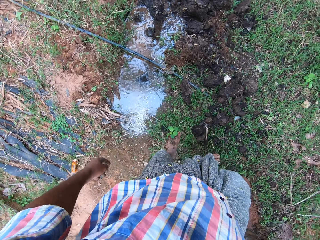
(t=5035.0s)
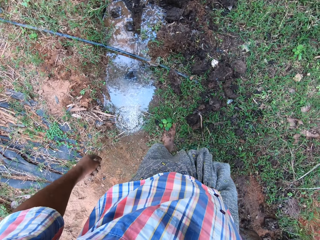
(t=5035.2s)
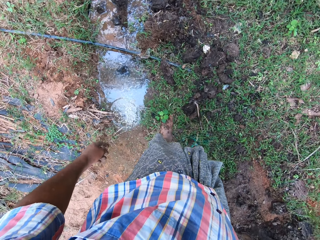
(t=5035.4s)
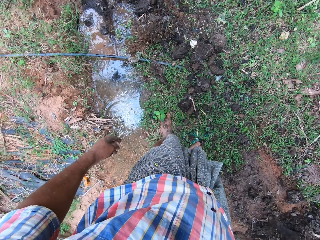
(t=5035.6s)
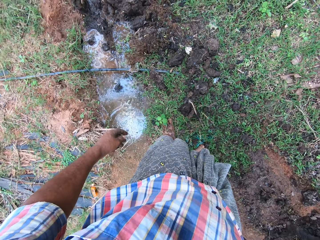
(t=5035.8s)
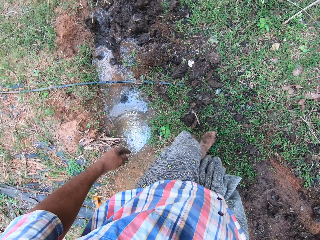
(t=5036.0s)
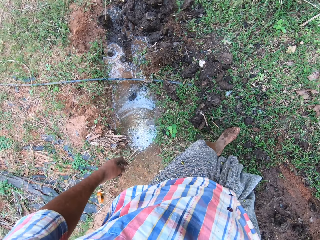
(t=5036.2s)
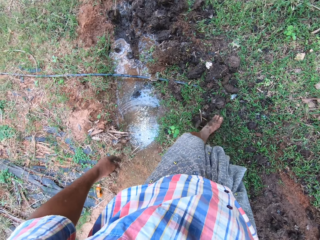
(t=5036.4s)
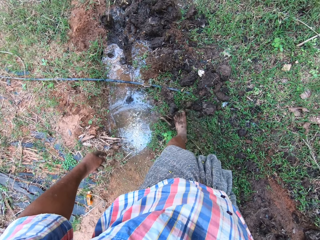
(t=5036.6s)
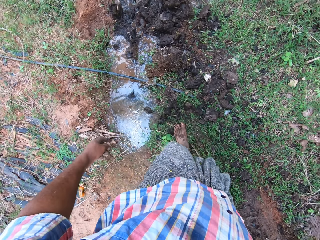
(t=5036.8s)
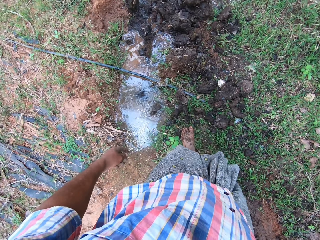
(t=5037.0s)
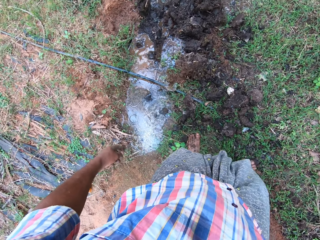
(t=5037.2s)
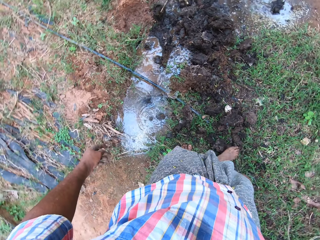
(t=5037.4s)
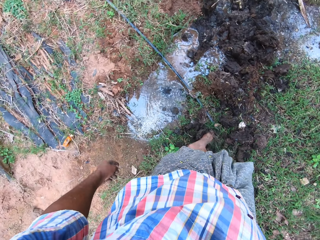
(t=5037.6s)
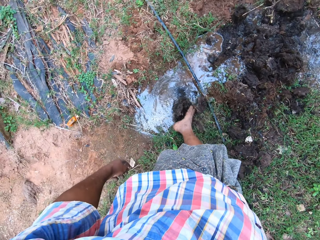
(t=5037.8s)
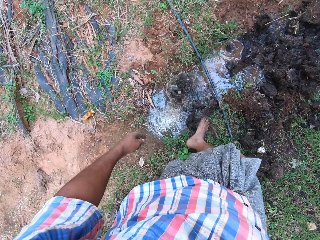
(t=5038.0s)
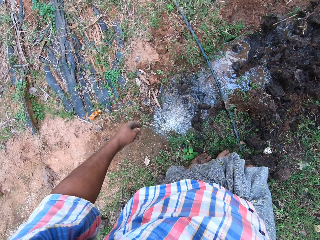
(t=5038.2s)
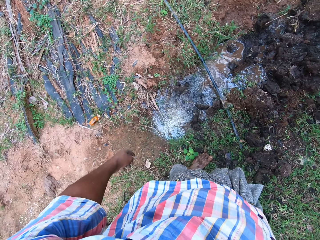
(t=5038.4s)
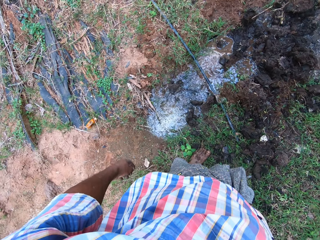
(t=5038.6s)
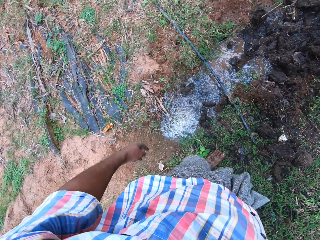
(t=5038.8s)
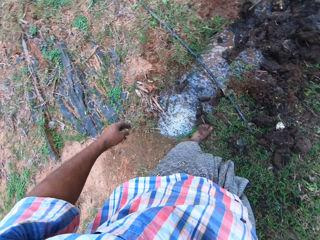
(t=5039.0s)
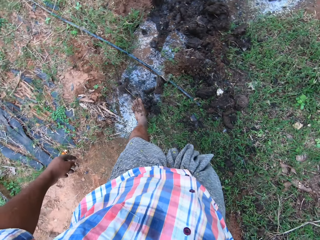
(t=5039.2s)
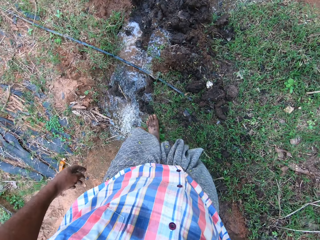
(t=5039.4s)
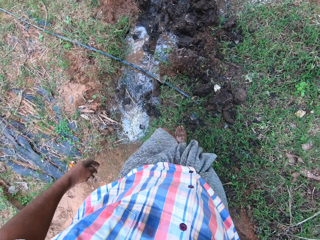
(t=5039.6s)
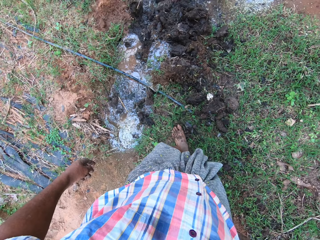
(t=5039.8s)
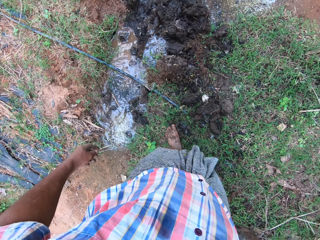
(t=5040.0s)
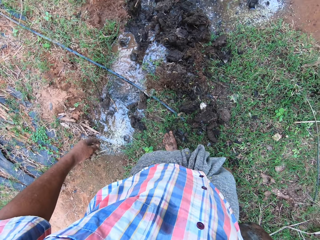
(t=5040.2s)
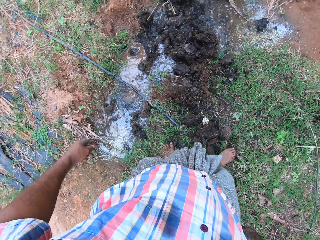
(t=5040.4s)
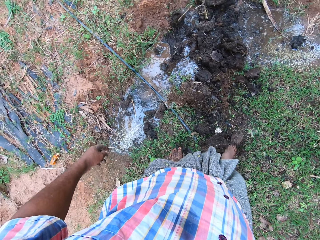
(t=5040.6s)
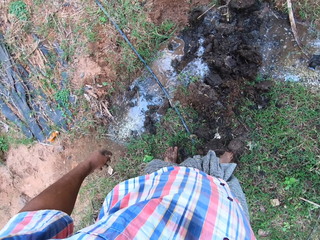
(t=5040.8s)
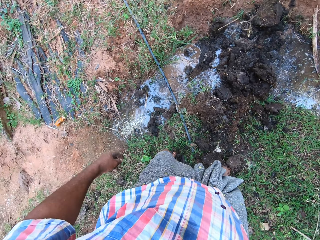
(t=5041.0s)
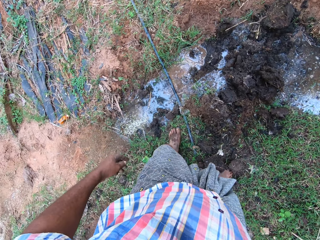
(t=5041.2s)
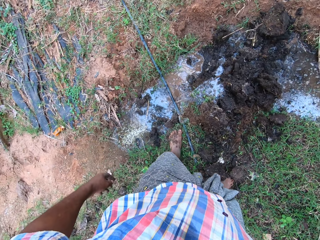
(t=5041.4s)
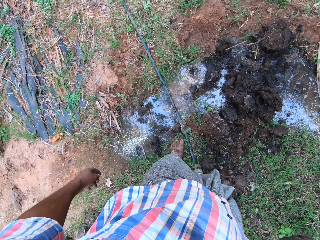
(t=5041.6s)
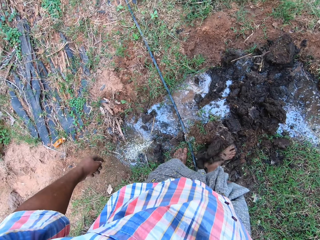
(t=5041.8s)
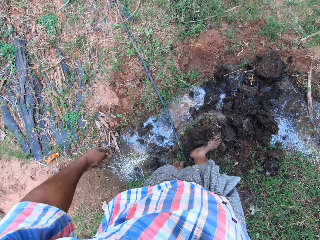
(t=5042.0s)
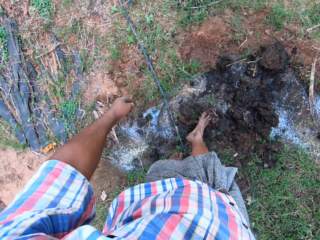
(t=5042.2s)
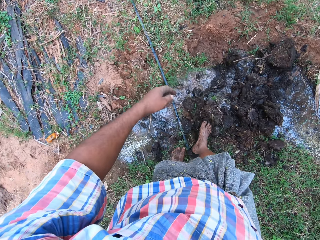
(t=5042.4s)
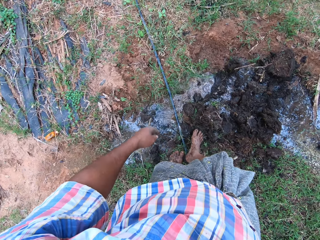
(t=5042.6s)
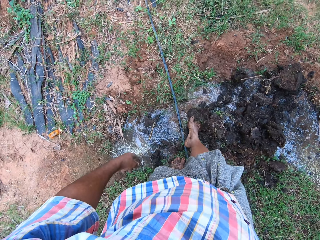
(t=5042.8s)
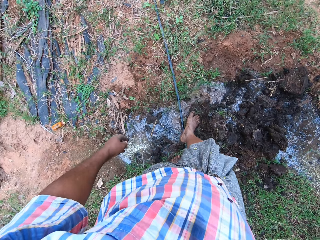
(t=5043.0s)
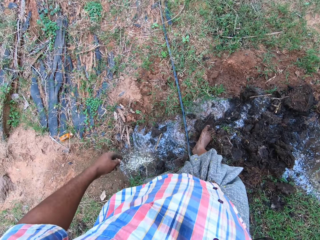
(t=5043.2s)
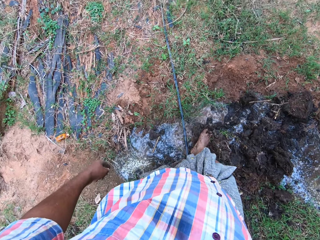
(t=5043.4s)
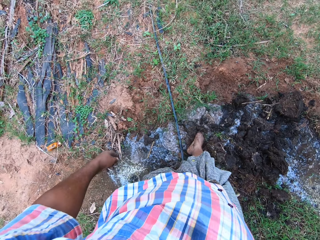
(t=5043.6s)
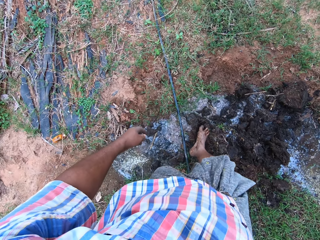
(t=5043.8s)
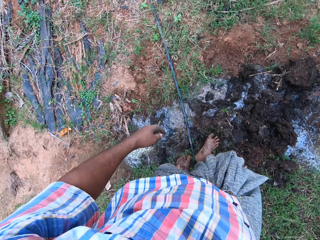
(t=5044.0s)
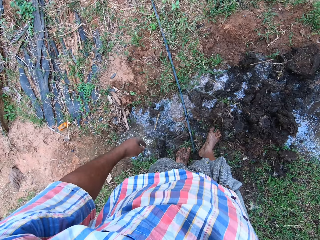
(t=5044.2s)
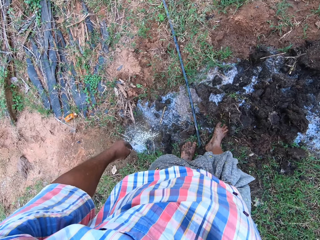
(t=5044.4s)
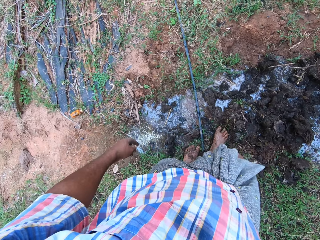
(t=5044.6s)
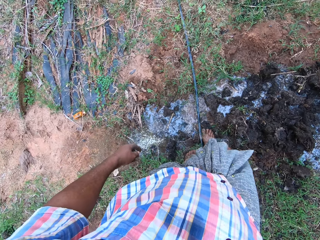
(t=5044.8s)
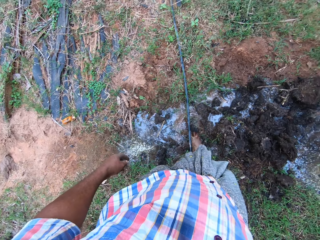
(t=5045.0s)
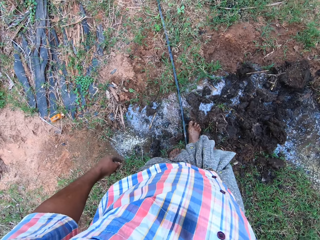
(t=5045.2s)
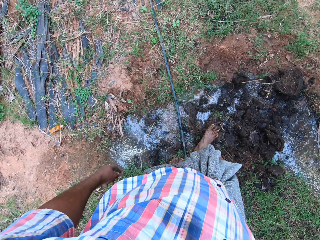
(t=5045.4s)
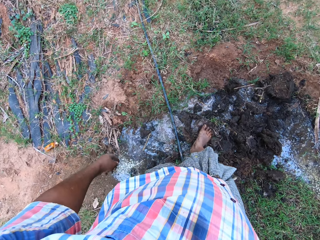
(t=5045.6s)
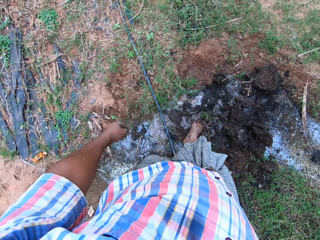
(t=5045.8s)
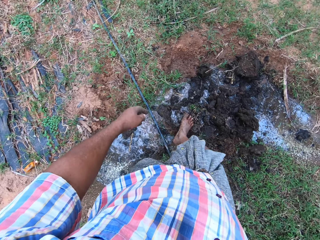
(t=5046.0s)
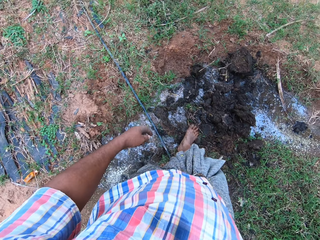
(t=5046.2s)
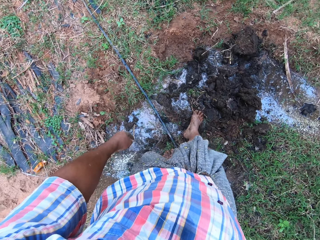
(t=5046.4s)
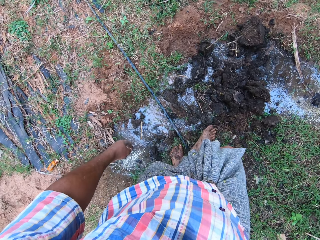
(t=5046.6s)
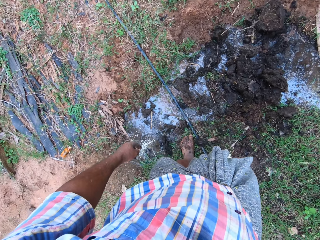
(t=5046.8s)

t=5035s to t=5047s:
The camera wearer pushes the manure on the ground into the water with his feet.

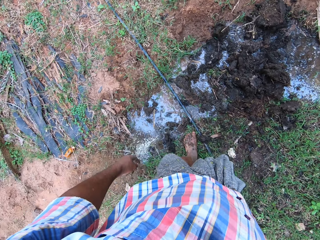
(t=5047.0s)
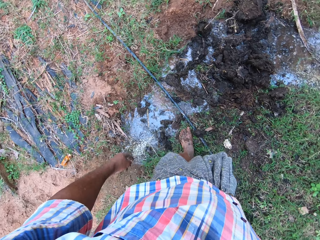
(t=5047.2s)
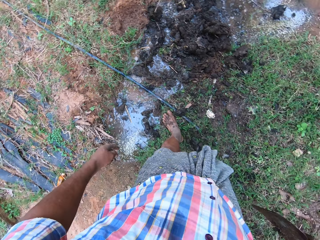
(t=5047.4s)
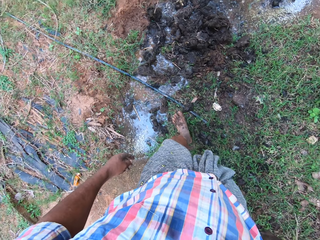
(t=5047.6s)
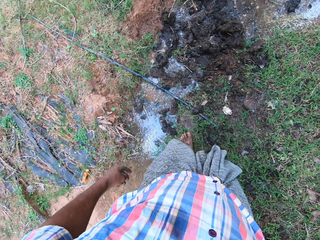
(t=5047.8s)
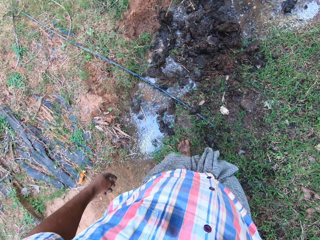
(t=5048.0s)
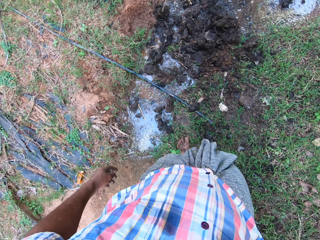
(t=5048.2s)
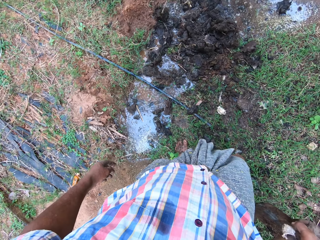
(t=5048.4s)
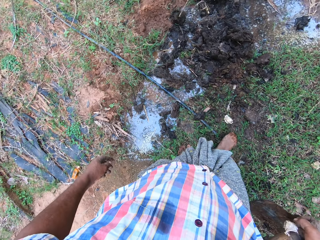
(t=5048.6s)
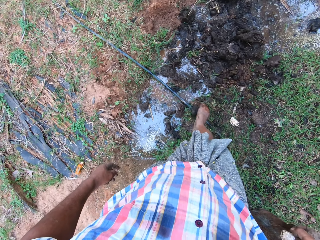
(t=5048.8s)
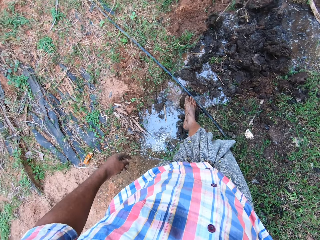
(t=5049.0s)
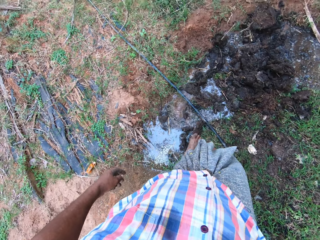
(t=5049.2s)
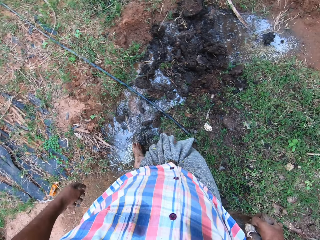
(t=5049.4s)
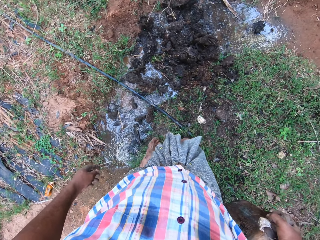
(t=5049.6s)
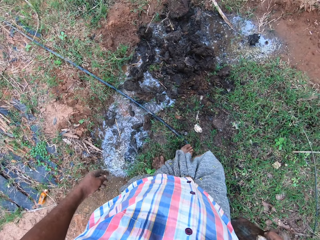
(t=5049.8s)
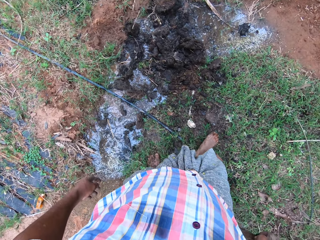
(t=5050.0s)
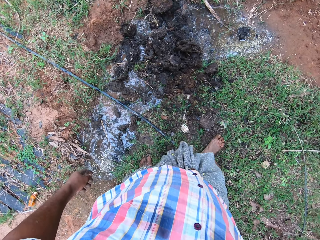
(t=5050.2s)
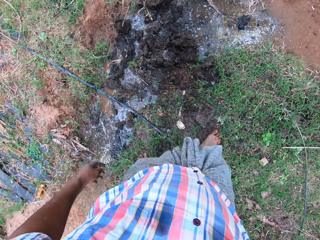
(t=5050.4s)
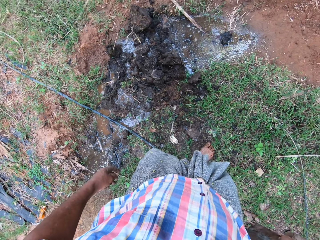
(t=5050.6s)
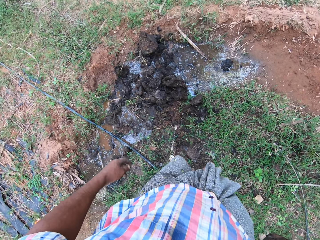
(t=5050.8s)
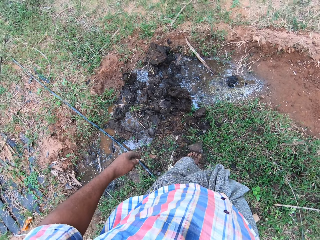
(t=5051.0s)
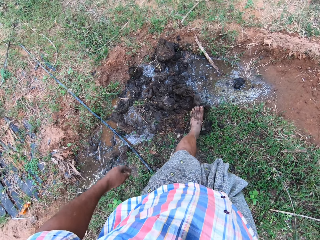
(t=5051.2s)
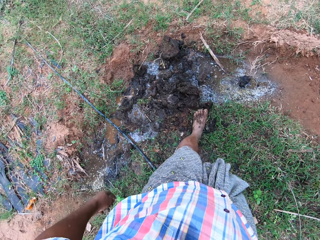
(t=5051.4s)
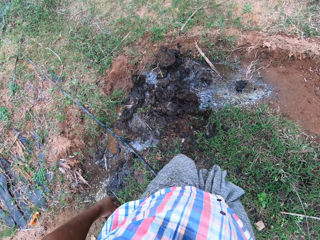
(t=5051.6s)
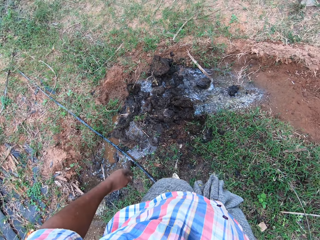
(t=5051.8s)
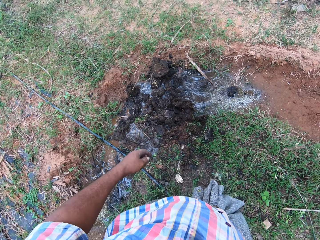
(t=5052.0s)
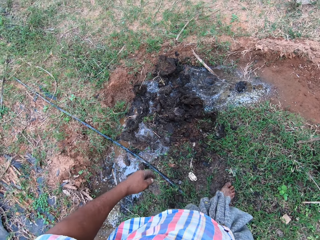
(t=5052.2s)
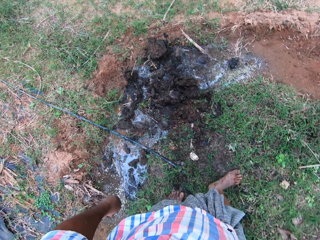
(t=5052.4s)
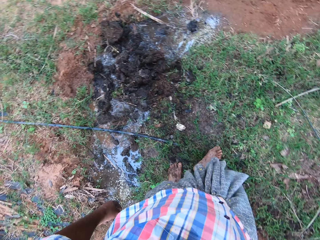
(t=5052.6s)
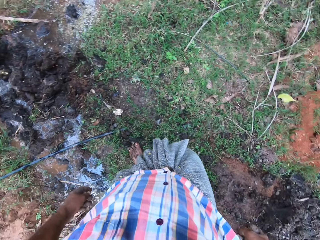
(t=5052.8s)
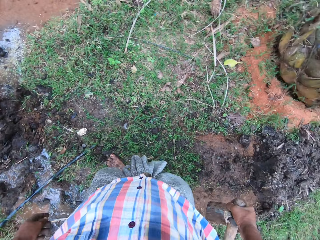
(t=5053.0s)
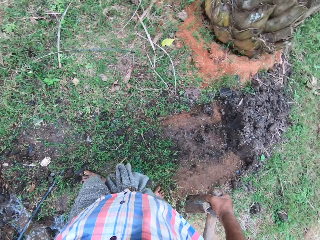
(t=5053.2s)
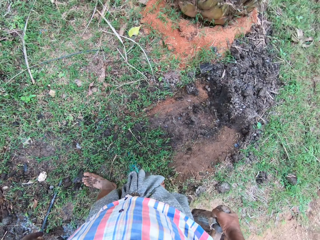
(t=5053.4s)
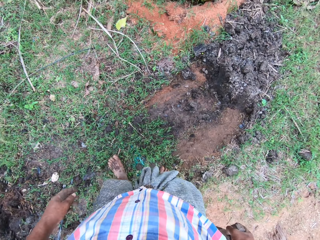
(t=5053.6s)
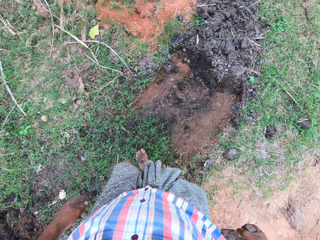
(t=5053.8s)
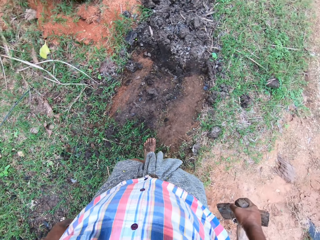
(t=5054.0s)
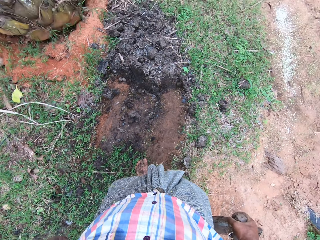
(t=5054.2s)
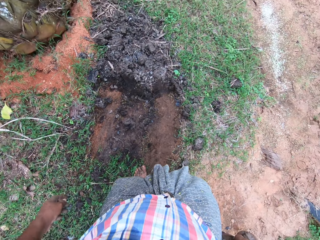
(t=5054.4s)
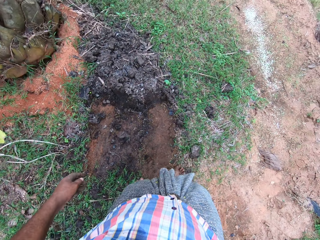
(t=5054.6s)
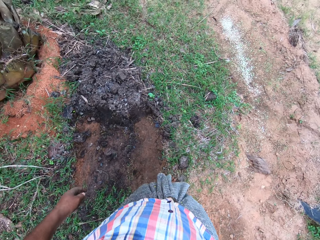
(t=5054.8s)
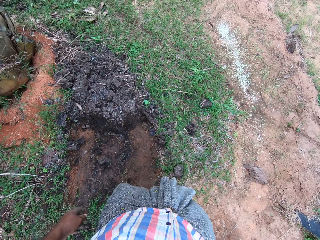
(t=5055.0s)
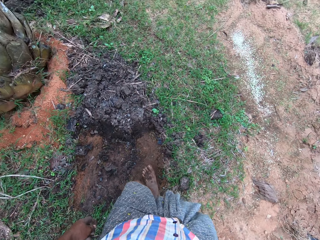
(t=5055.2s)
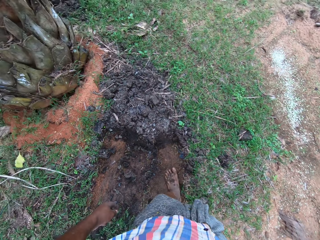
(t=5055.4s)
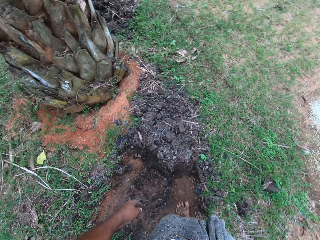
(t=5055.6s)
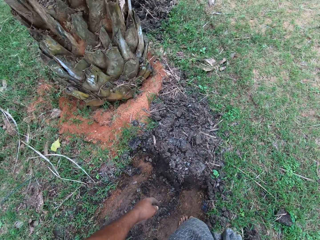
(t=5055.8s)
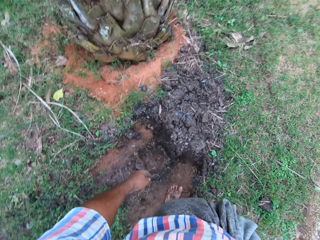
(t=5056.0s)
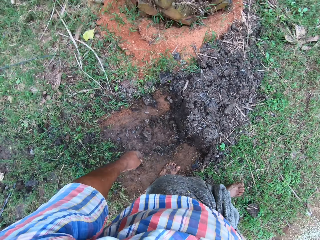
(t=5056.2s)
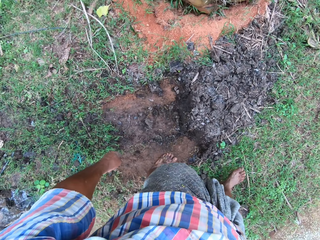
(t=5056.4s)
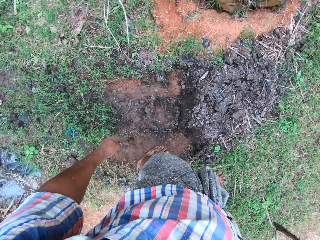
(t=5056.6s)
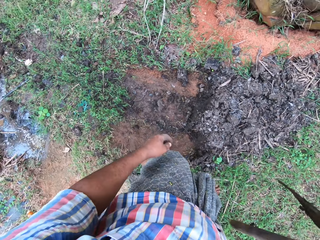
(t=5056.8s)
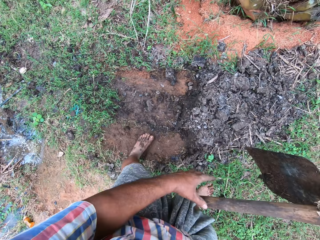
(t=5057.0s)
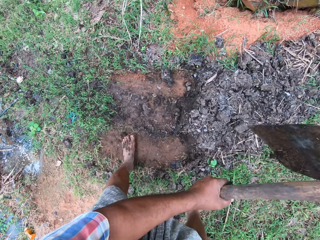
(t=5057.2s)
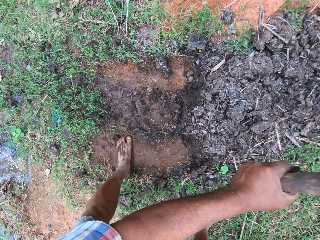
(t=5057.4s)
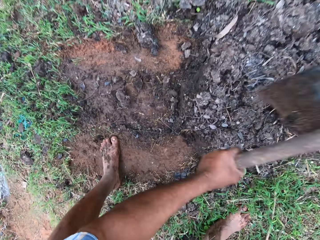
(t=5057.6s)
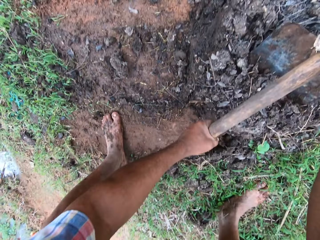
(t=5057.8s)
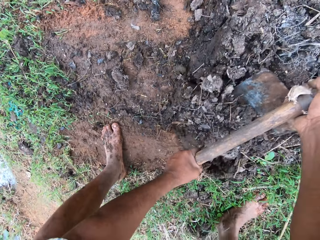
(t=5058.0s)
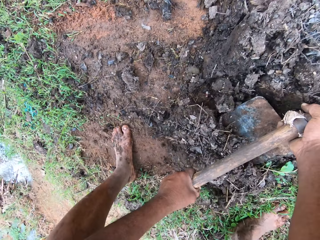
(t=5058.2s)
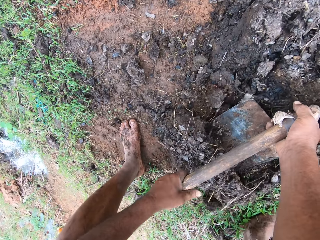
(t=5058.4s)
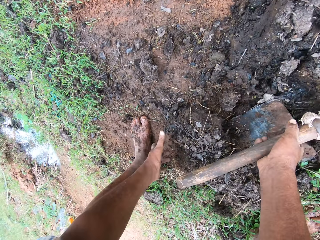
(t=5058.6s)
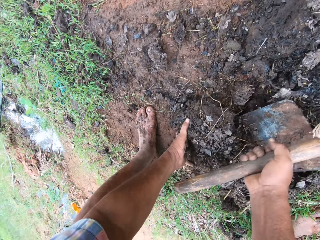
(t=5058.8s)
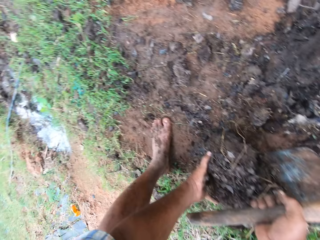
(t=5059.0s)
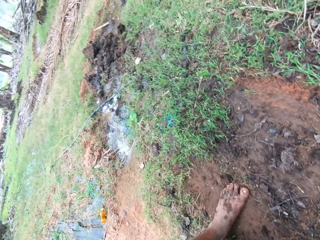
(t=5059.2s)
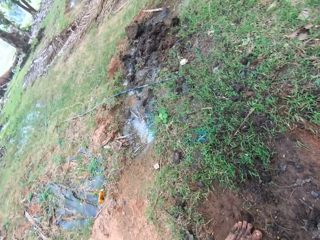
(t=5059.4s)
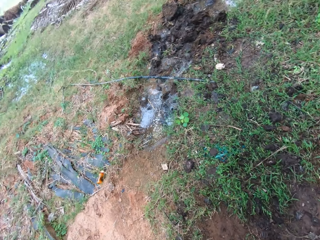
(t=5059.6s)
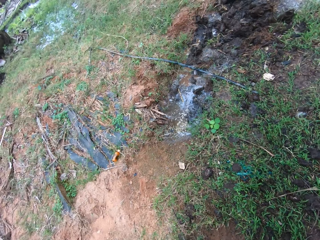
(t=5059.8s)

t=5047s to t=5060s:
The camera wearer walks around the garden. He moves the manure with a hoe. He hoes the farm land with the hoe in his hands.
